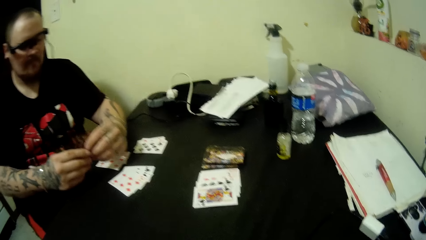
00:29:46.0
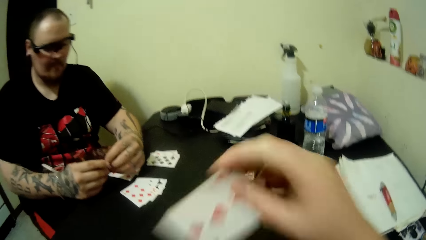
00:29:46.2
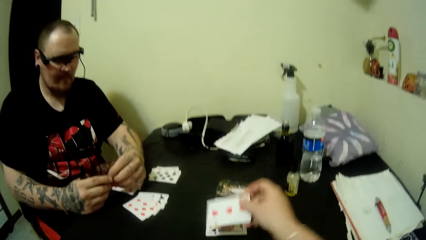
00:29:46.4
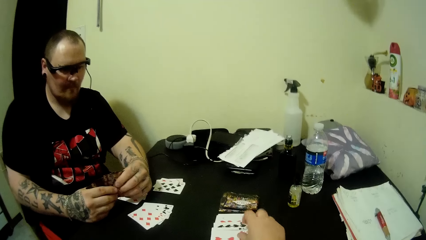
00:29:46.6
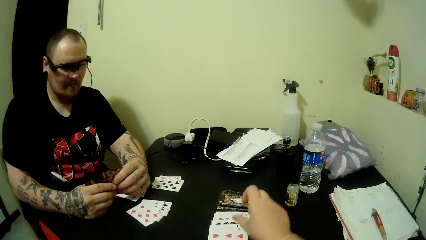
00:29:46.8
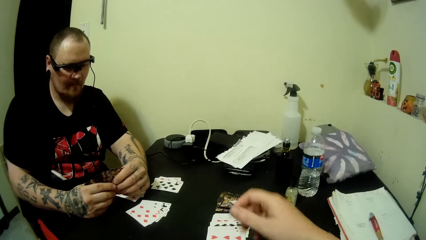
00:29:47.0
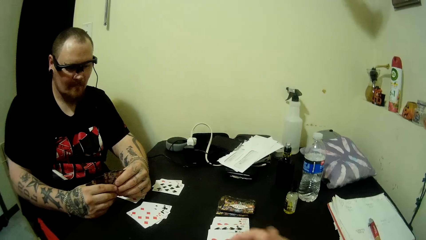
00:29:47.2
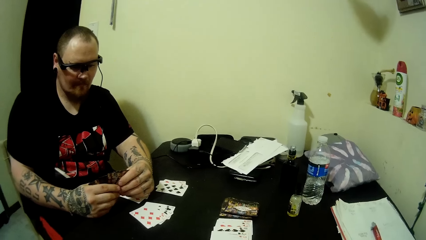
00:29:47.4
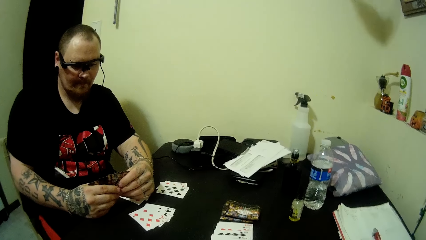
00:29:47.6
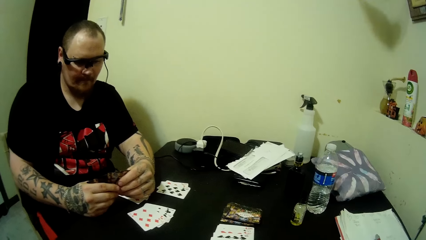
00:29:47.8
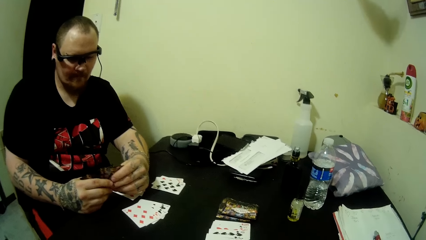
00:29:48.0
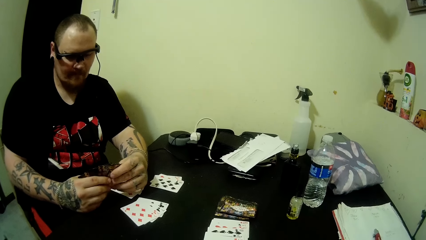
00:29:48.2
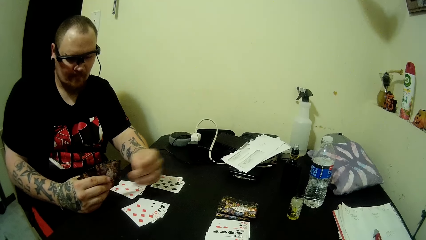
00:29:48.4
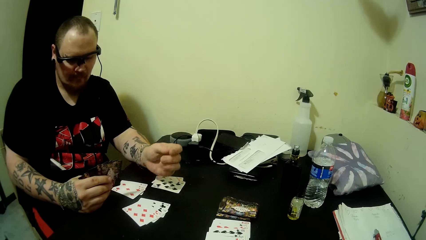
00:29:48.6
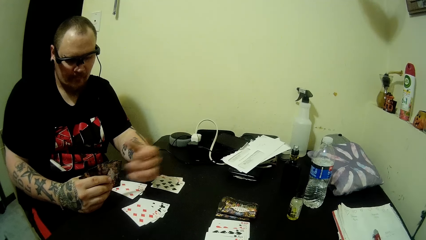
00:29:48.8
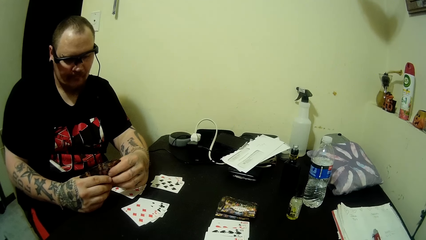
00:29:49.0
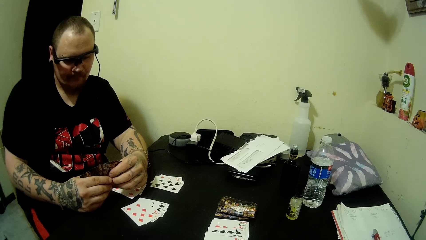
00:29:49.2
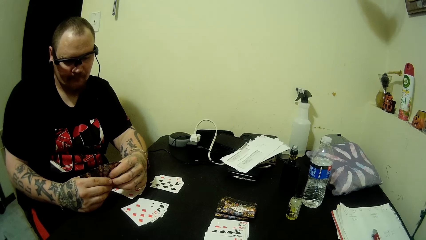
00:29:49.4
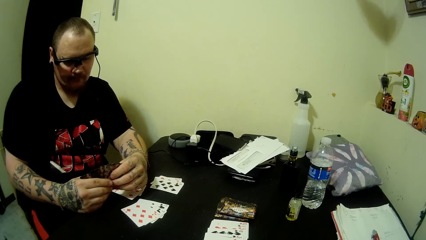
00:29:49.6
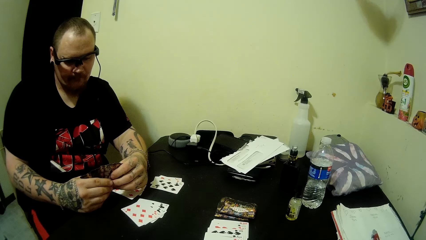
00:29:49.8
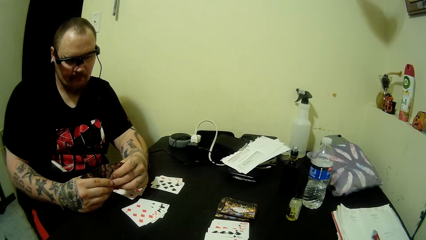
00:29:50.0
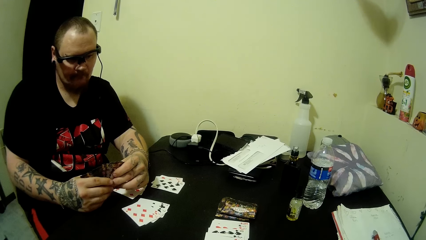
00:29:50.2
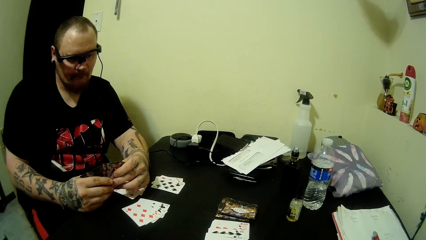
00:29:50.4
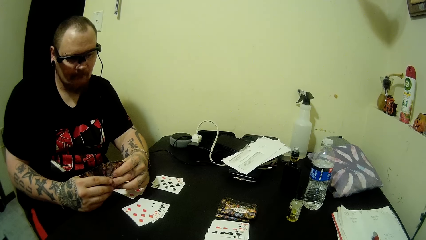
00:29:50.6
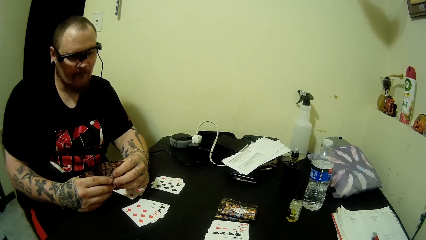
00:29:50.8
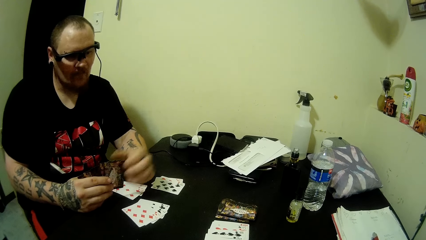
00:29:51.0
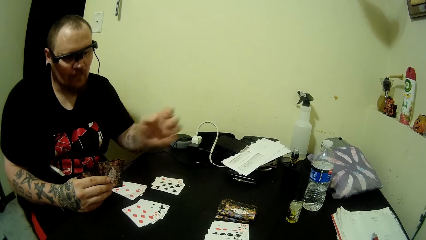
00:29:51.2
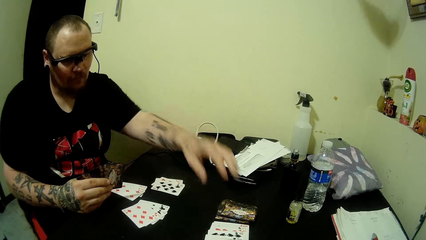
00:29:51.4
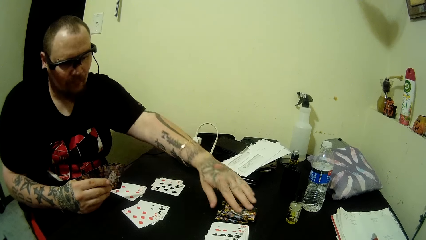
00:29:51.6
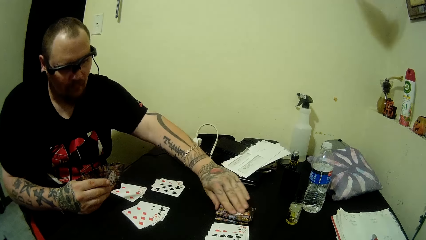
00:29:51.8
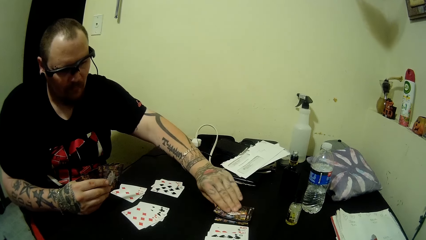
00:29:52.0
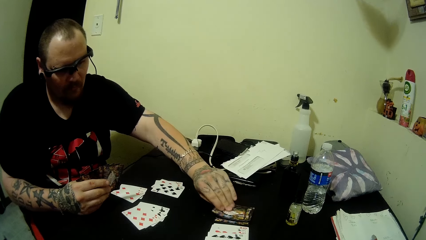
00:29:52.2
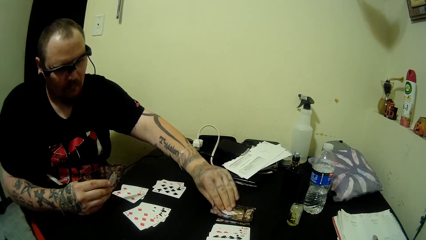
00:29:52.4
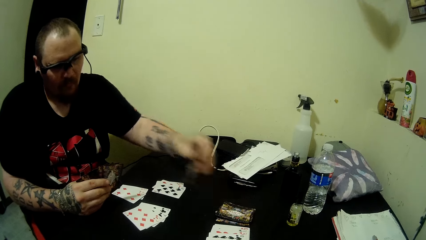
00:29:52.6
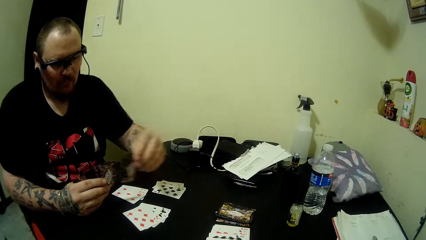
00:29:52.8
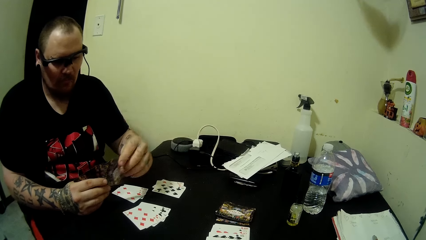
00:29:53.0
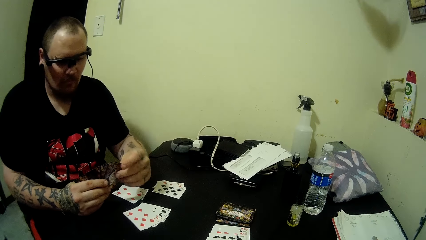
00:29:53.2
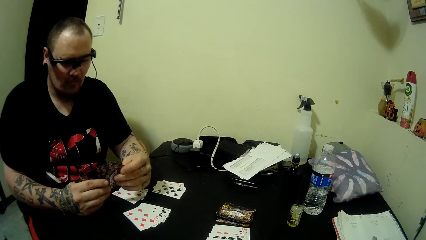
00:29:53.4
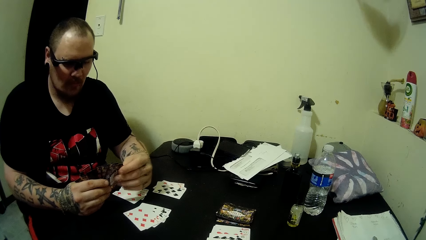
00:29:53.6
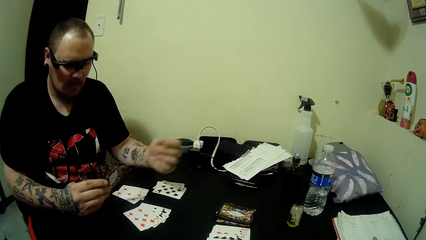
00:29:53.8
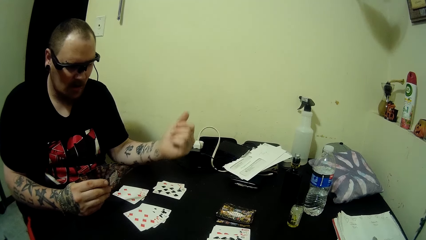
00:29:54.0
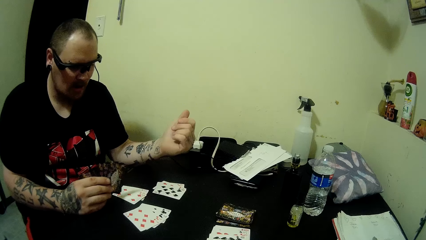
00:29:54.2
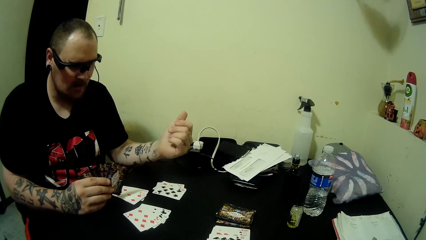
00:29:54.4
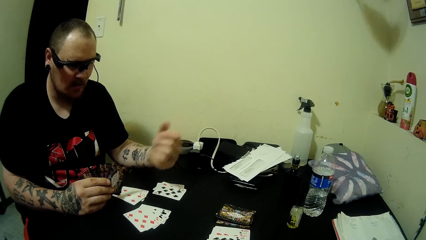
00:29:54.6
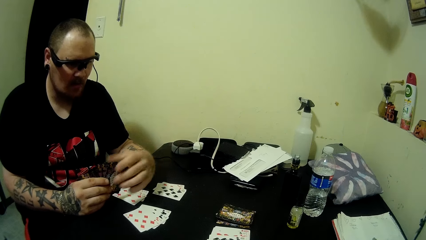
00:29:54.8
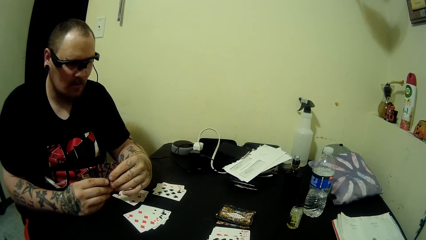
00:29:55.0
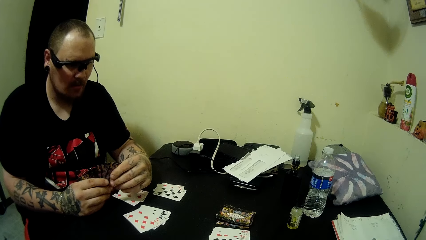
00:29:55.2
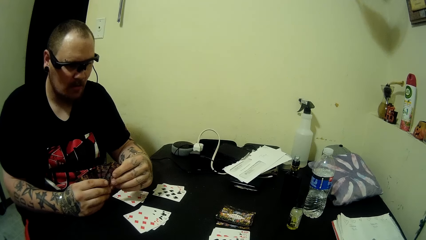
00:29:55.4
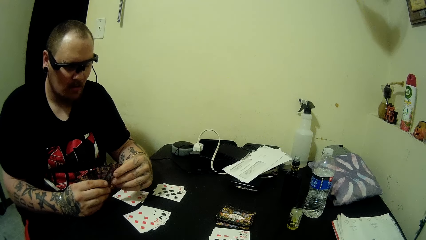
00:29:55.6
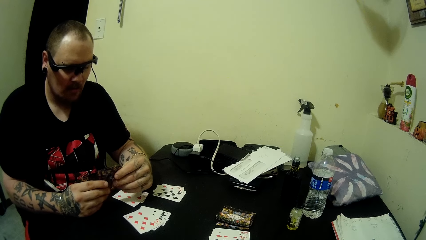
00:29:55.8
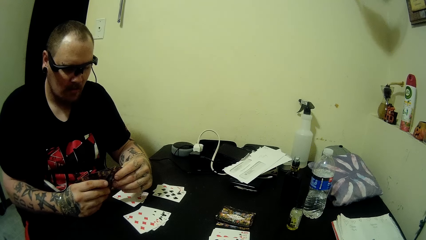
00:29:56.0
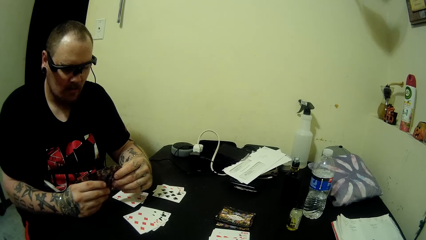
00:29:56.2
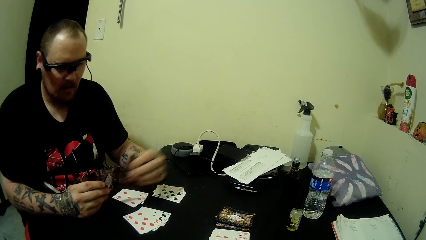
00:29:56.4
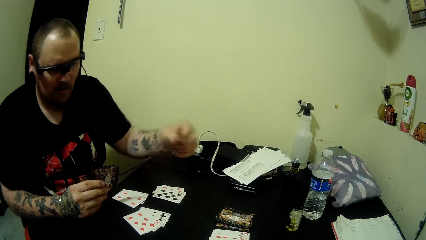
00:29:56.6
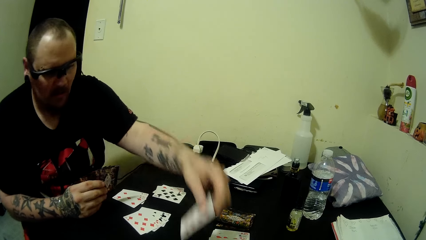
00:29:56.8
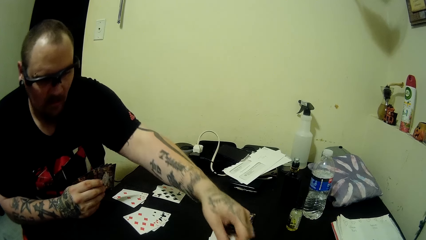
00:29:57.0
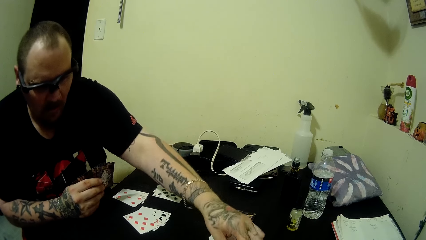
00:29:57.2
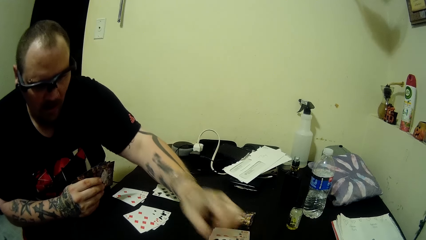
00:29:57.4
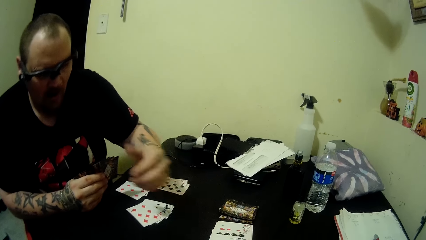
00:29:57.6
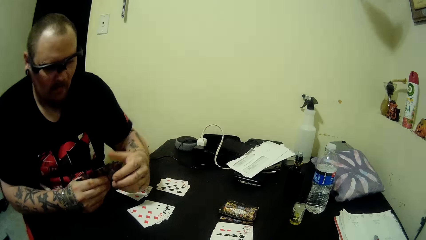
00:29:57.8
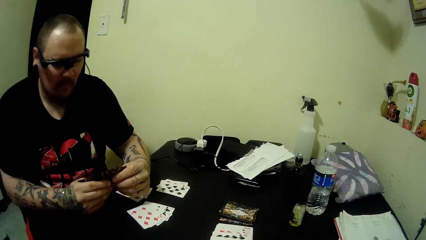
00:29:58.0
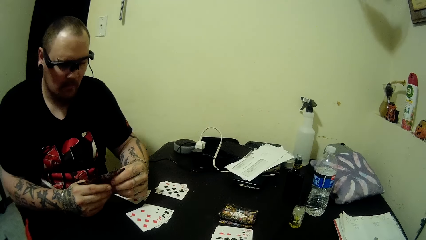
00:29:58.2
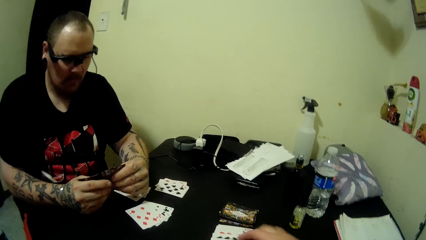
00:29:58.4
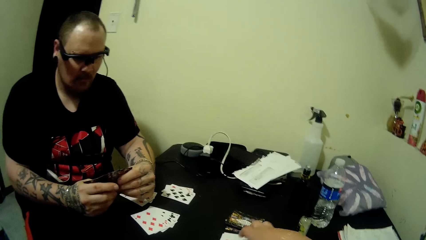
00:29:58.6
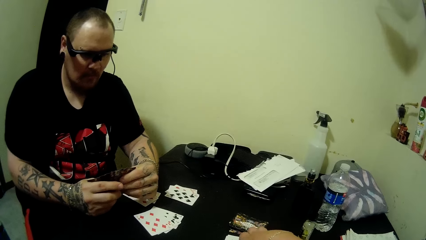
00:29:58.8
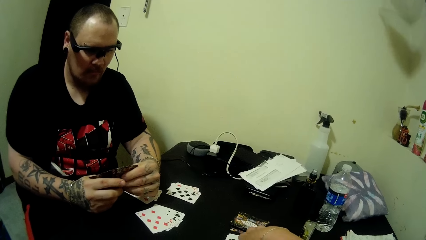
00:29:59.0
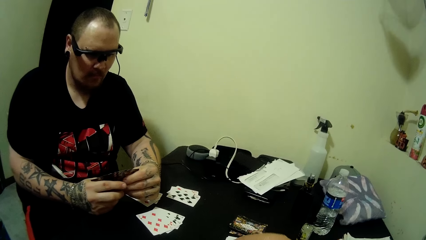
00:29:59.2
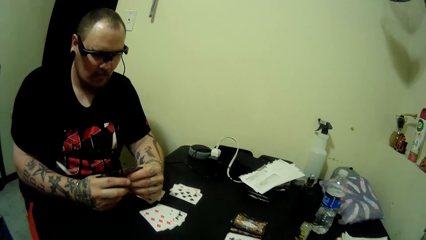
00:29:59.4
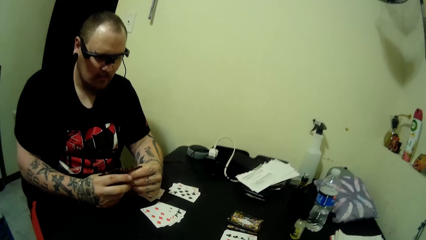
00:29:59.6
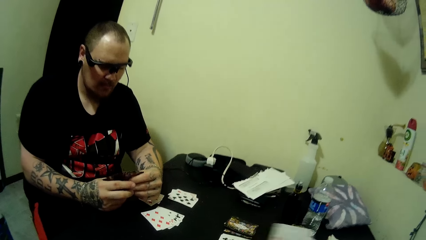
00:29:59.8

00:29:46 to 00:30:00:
The camera wearer places a card on the table. A person picks up a card. The person picks out a card and places the card on the table. The camera wearer picks up cards from the table.
